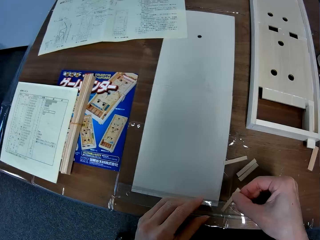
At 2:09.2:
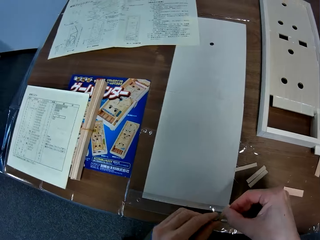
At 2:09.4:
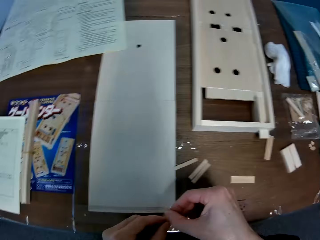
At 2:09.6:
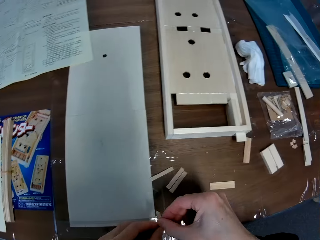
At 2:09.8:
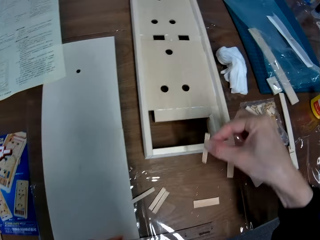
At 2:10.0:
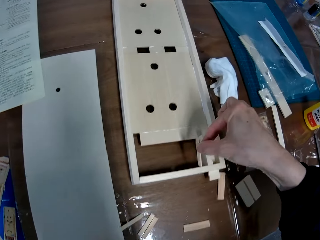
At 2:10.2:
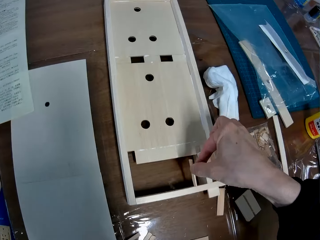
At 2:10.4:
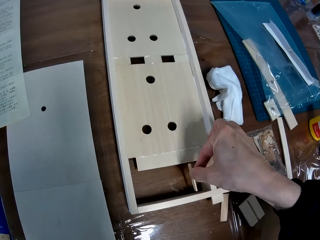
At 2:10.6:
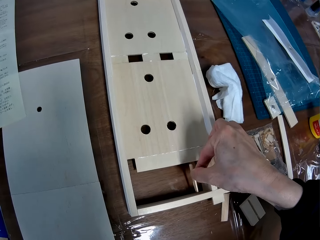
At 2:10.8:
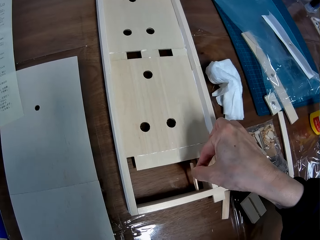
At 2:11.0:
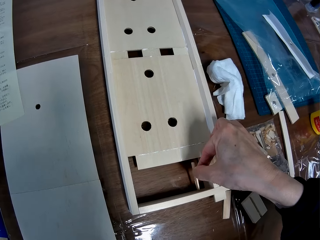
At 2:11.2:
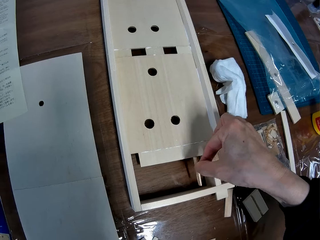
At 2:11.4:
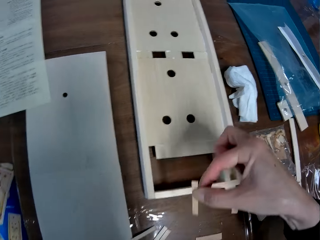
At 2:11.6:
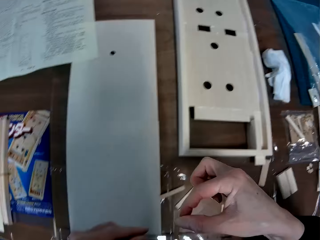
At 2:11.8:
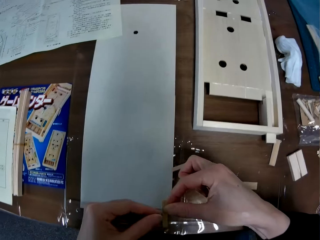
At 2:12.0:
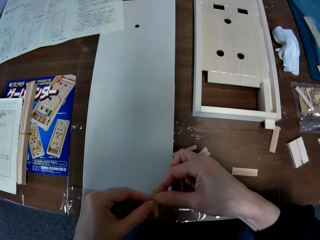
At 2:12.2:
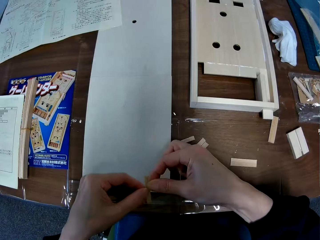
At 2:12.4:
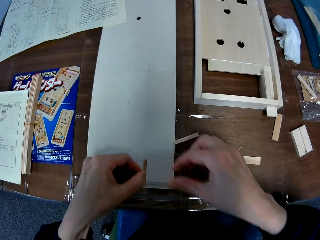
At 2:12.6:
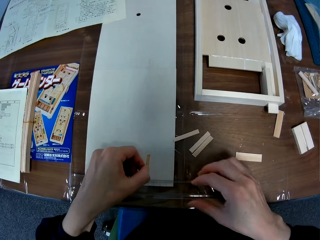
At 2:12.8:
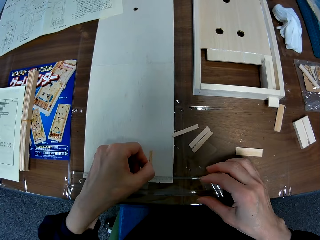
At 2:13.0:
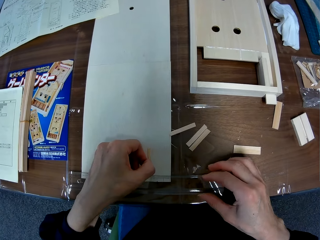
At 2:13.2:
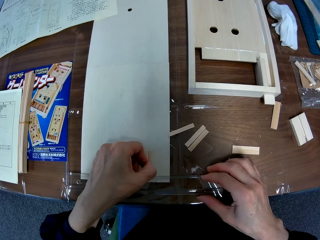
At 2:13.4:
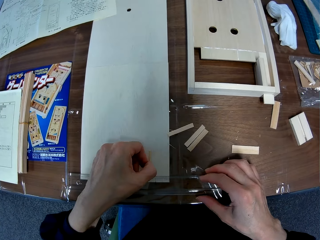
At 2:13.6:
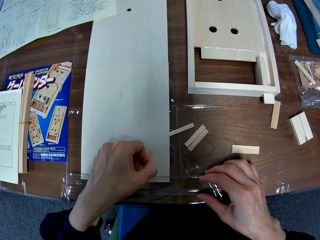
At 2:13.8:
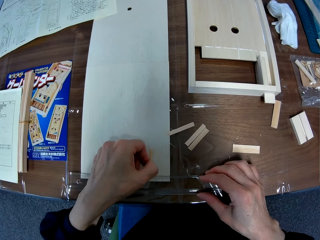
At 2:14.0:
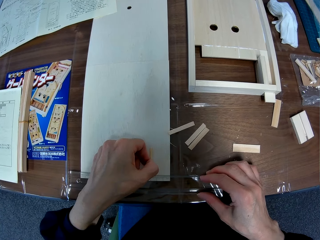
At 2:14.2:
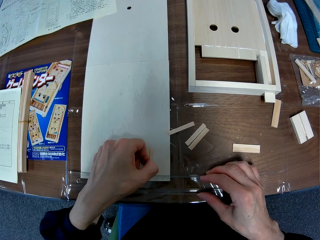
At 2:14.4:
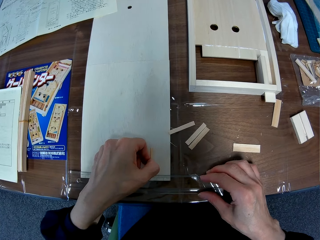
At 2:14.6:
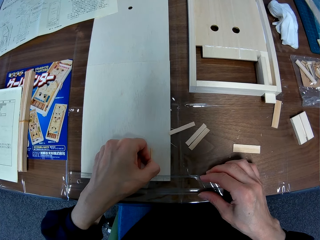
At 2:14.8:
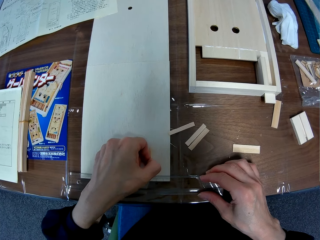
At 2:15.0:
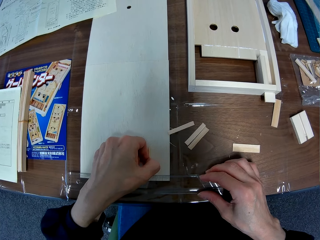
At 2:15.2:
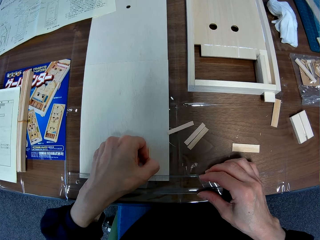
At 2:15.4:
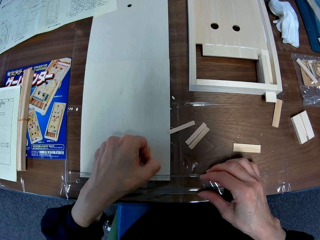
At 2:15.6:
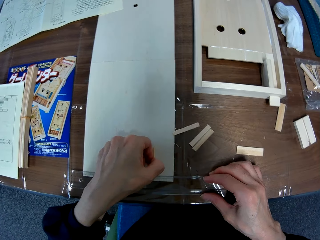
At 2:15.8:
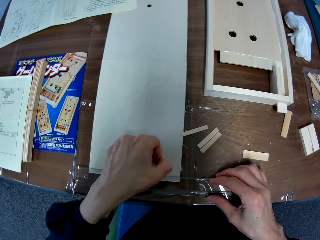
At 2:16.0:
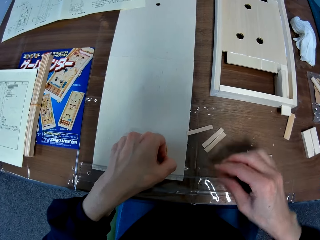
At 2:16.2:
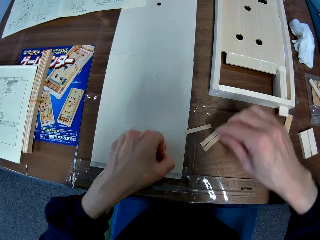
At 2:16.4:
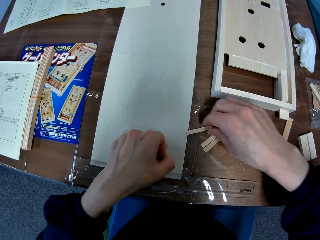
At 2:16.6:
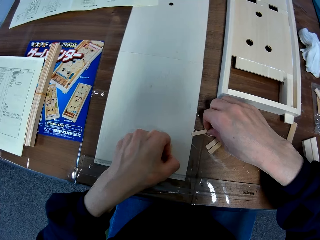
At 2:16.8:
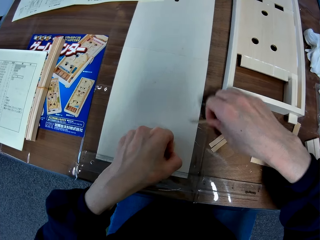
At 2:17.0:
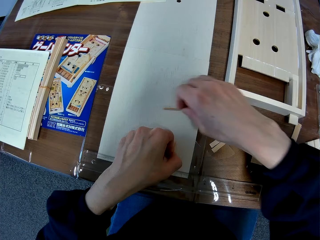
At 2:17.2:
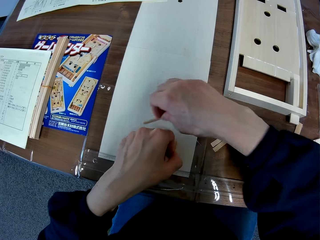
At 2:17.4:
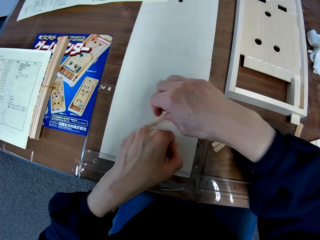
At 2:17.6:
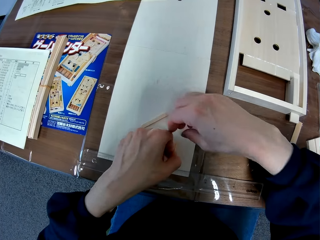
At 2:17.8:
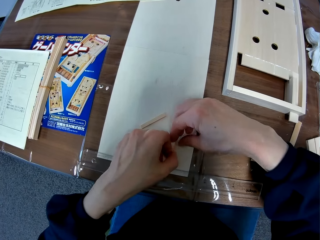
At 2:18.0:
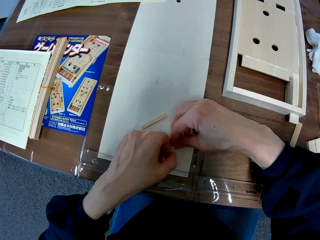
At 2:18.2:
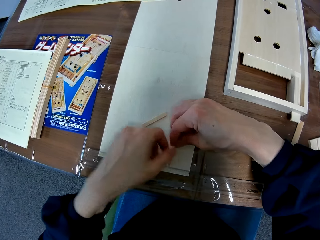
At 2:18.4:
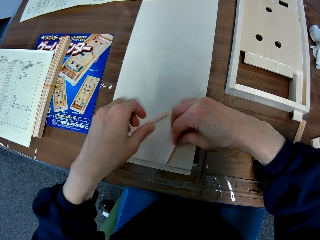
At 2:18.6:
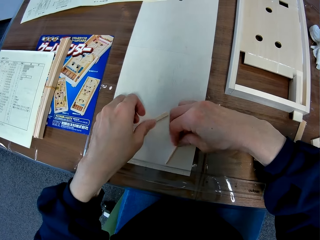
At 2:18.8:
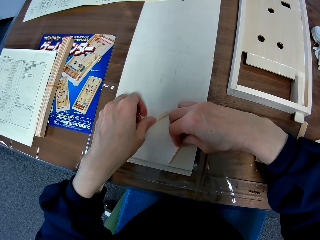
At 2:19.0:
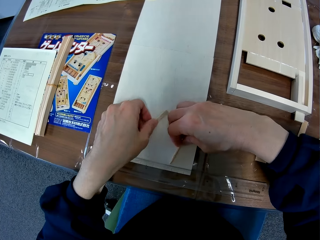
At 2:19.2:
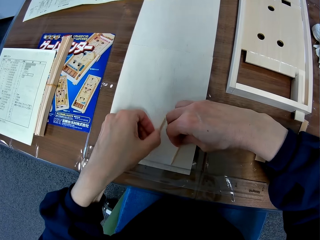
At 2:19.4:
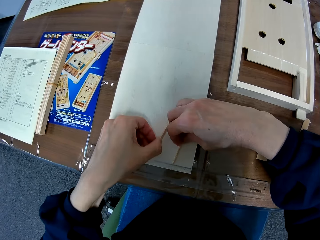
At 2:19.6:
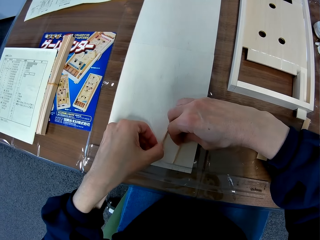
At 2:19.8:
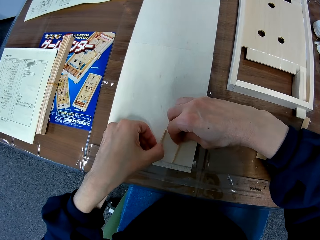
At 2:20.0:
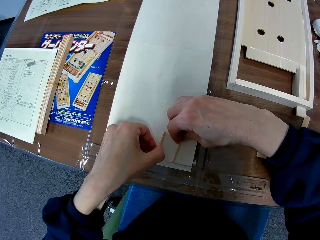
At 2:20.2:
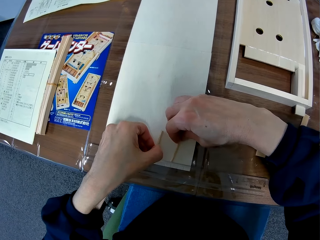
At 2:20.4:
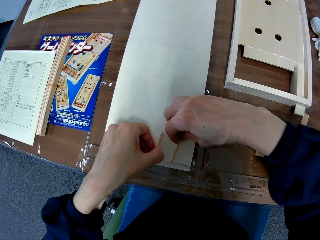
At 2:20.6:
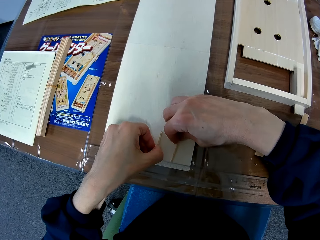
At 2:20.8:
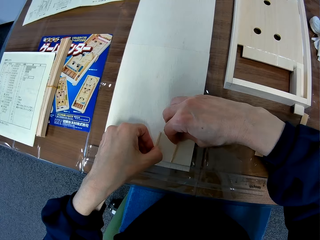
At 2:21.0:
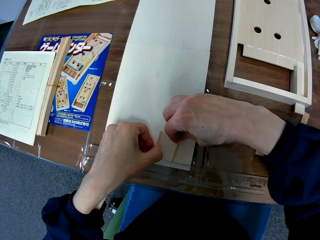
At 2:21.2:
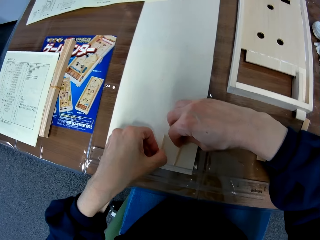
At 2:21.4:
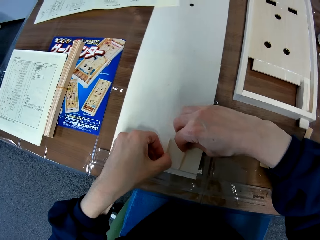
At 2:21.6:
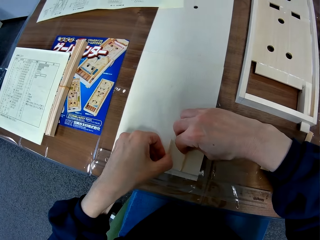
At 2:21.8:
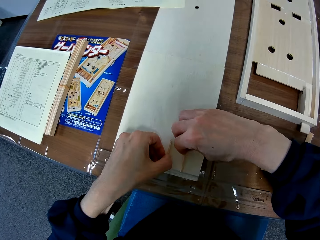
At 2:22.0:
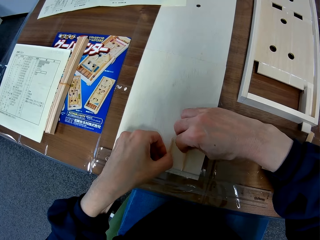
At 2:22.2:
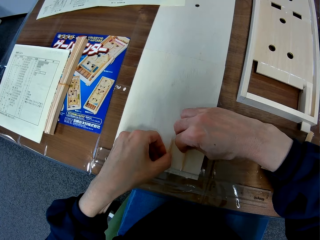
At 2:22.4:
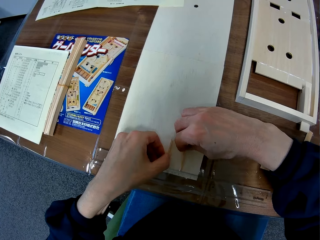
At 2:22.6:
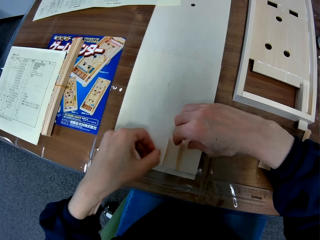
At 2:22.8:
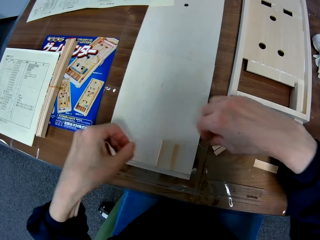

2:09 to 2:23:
The camera wearer stares at the wooden crafts. They hold the wooden craft on the other wooden craft. They set the small piece of wood in the wooden craft. They remove the wooden craft from the other wooden craft. They hold the wooden crafts. They set the small piece of wood on the plain piece of wood. They hold the wooden craft on the wooden piece. They pick up the small pieces of wood from the table. They drop the small piece of wood on the plain piece of wood. They move the wooden craft on the wooden piece. They set the small pieces of wood on the plain piece of wood. They hold the wooden craft on the wooden piece. They stare at the wooden crafts on the wooden piece.

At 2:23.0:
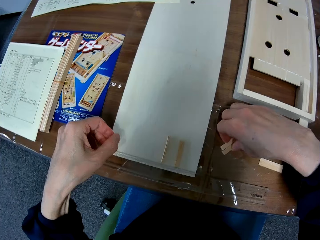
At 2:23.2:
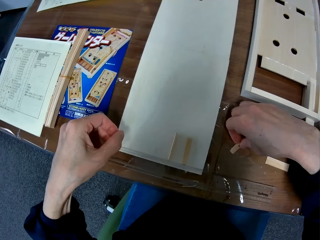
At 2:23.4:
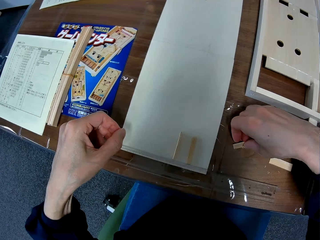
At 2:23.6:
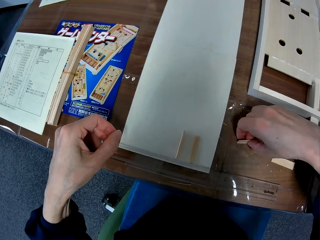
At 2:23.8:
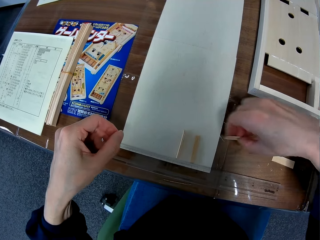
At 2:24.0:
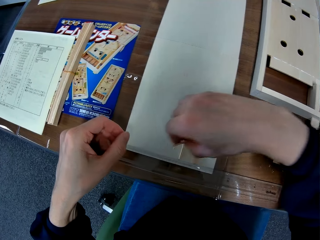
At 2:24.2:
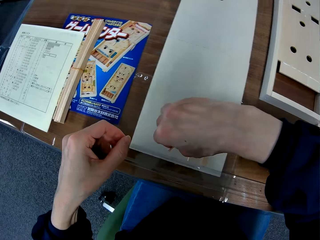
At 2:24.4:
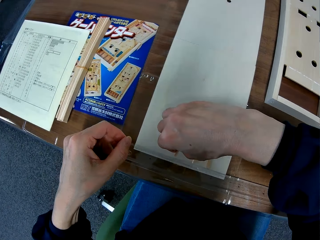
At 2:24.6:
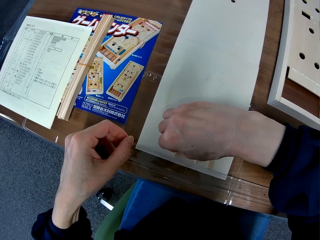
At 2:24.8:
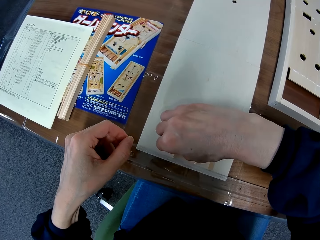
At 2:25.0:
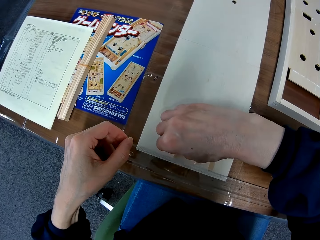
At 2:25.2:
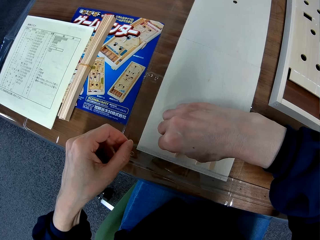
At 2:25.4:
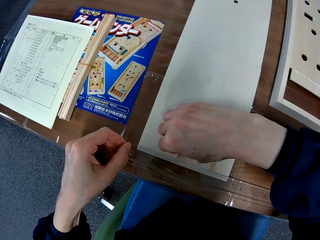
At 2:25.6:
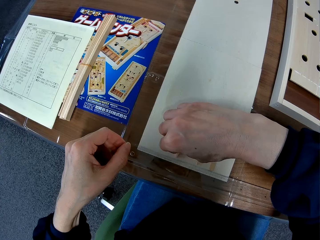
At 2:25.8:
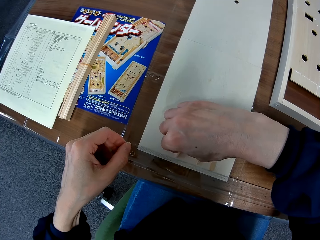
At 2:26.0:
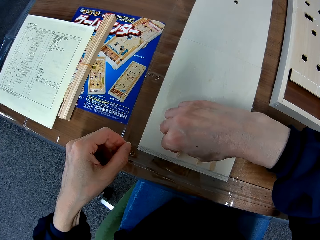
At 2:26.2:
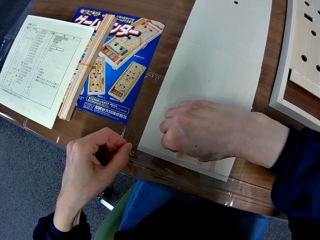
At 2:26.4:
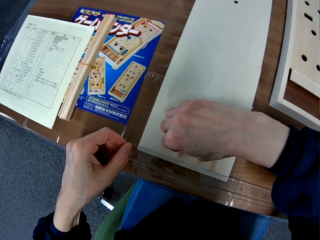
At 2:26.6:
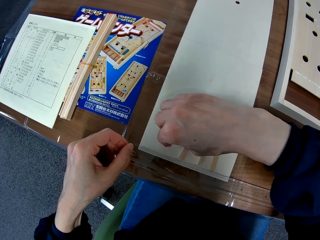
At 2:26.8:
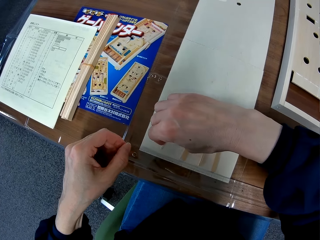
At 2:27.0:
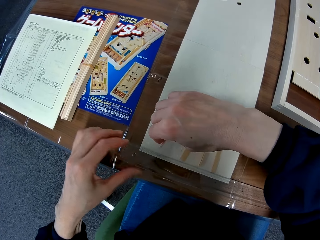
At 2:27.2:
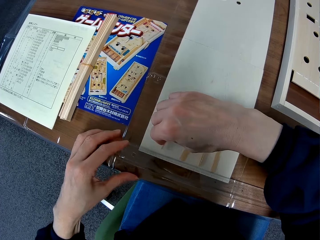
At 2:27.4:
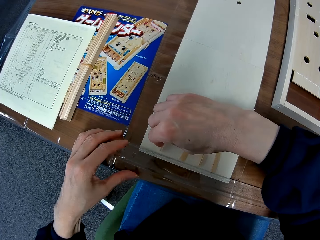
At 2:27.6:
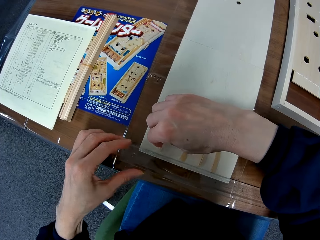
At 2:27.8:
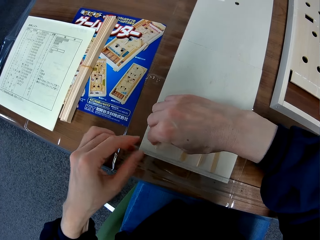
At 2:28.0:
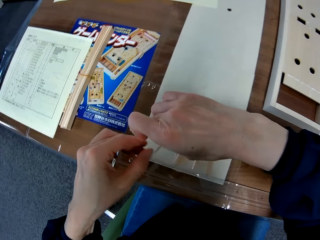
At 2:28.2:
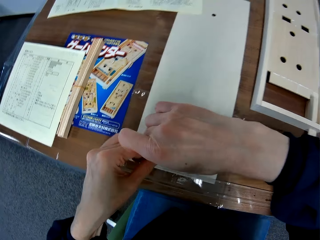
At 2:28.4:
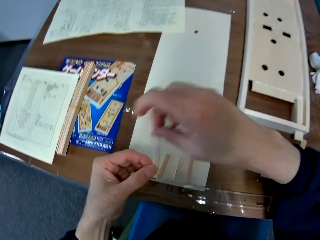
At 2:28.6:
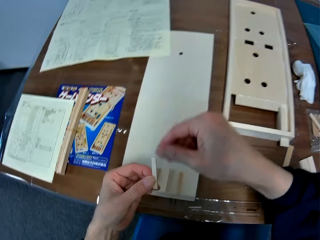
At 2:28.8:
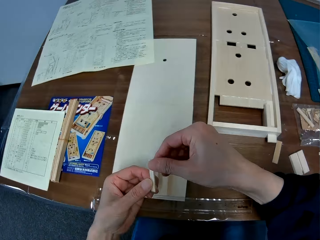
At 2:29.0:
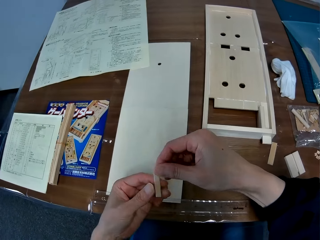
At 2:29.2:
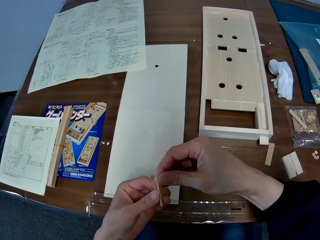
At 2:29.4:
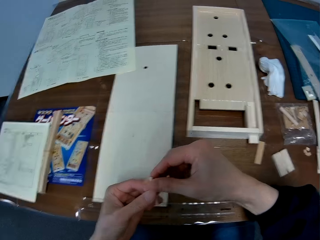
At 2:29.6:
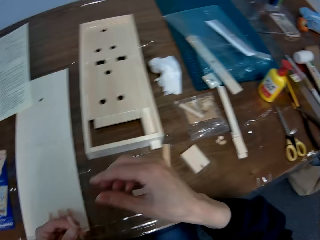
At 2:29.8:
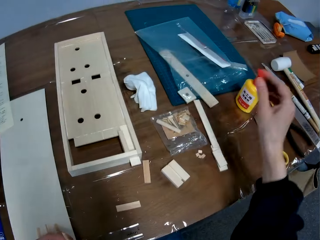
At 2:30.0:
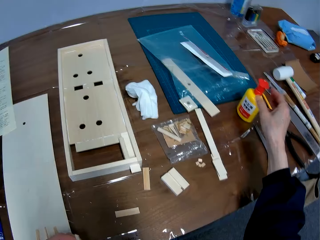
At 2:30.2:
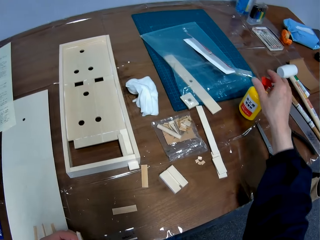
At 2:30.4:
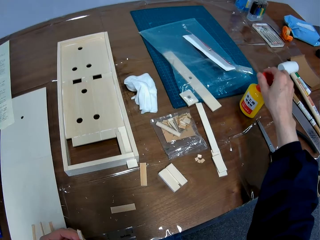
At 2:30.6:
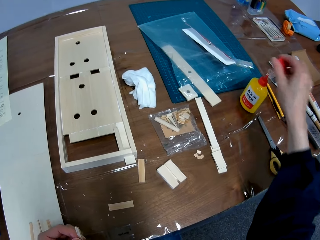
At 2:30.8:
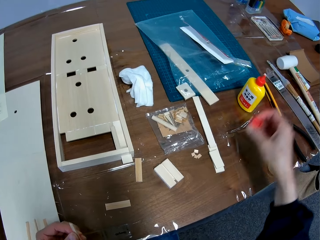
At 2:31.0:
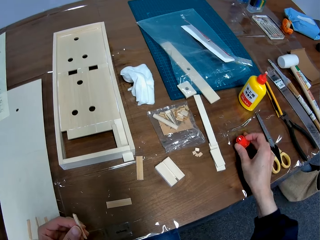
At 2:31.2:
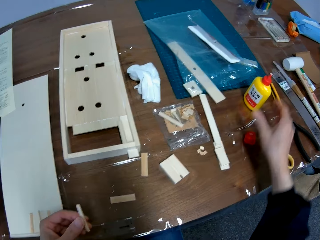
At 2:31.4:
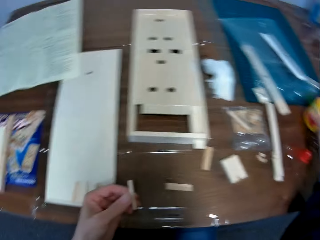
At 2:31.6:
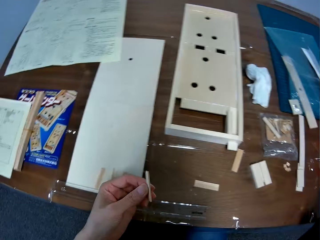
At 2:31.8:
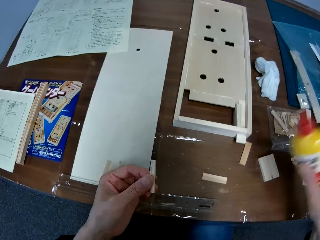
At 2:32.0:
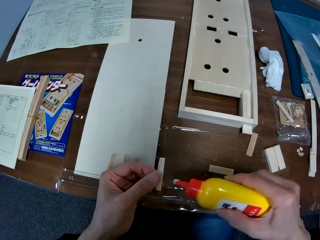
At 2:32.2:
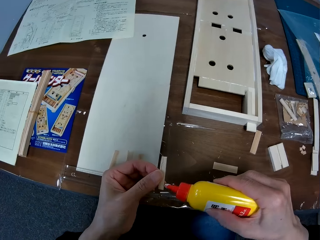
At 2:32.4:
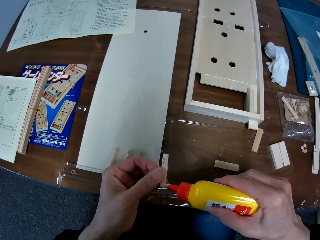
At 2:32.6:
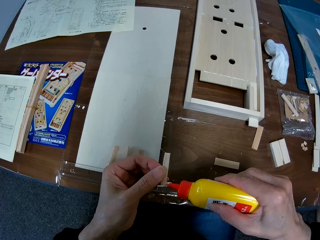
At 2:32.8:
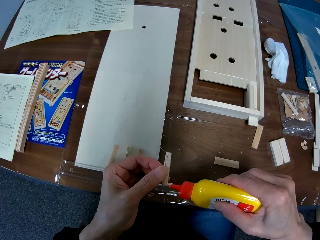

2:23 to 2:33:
The camera wearer removes the hands from the wooden crafts. They pick up the small pieces of wood from the table. They set the small pieces of wood on the plain piece of wood. They hold the wooden crafts to the wooden piece. They remove a wooden craft from the wooden piece. They open the lid of the glue bottle. They put the lid of the glue bottle on the table. They pick up the glue bottle from the table.
